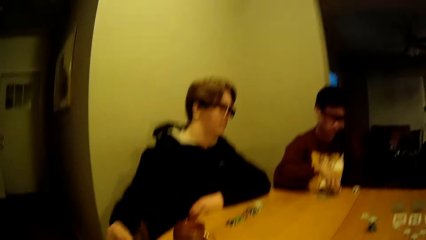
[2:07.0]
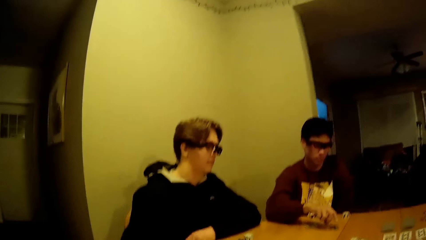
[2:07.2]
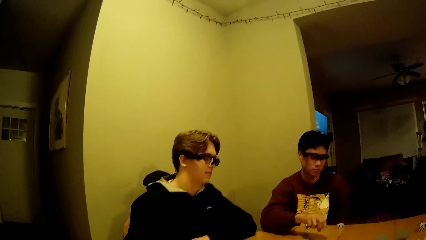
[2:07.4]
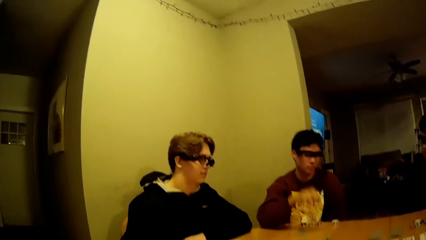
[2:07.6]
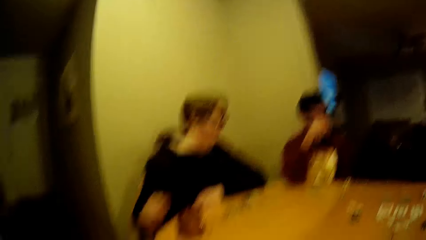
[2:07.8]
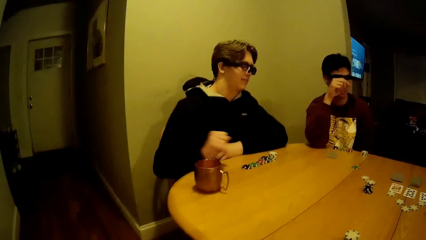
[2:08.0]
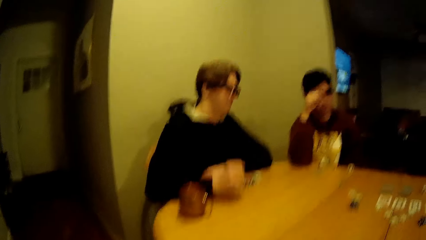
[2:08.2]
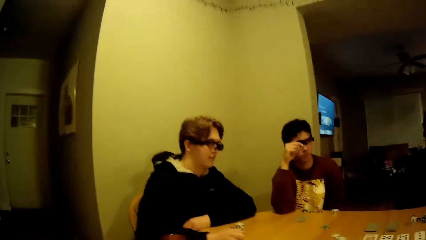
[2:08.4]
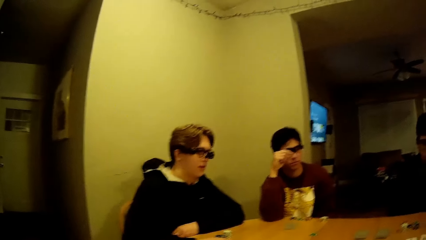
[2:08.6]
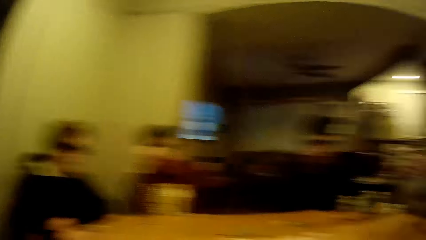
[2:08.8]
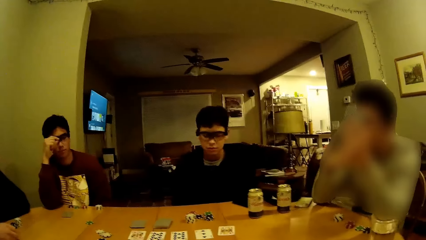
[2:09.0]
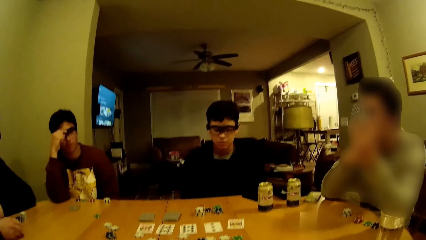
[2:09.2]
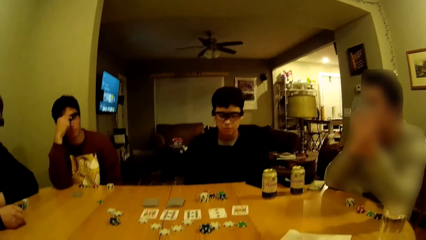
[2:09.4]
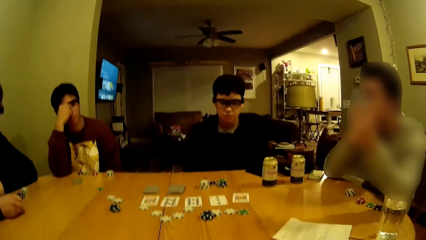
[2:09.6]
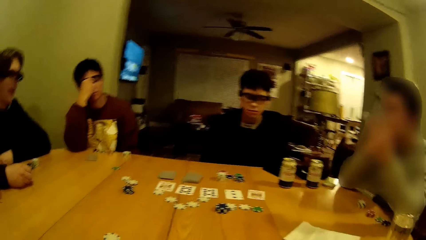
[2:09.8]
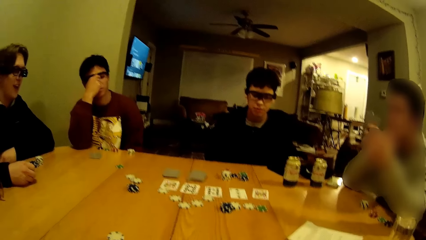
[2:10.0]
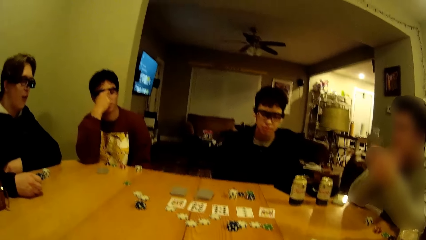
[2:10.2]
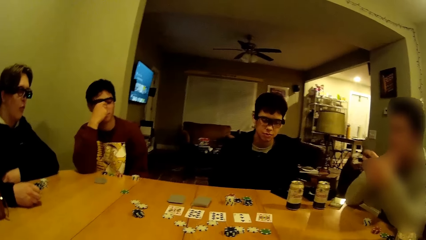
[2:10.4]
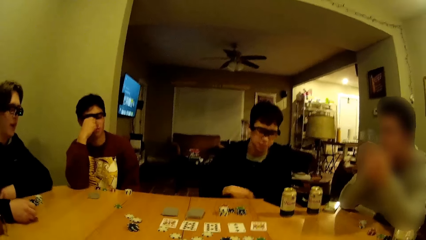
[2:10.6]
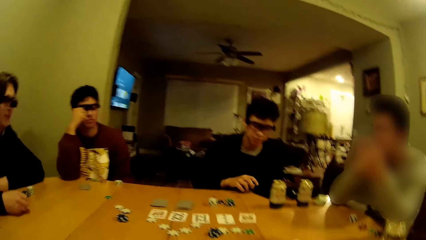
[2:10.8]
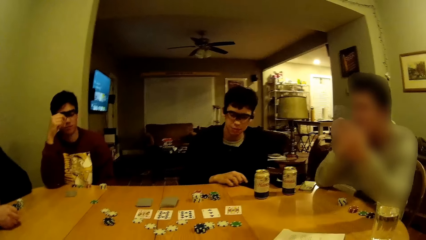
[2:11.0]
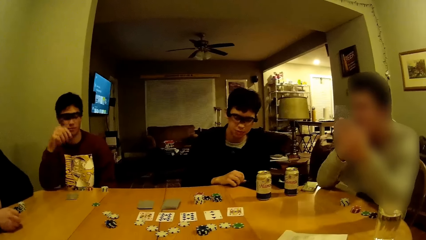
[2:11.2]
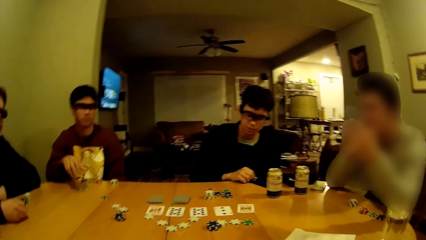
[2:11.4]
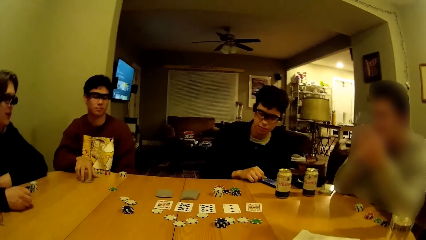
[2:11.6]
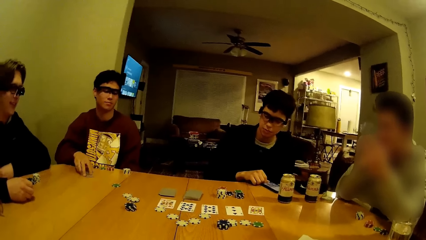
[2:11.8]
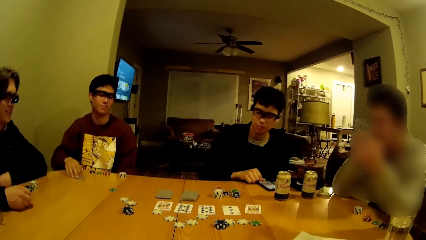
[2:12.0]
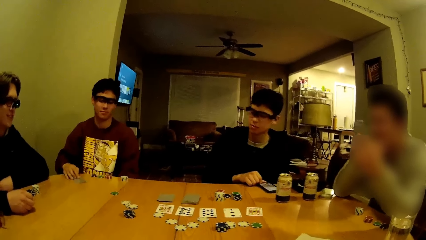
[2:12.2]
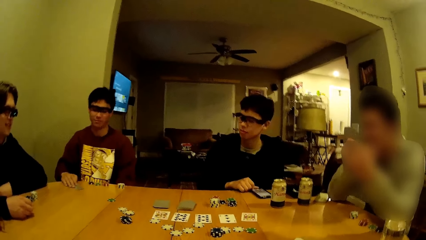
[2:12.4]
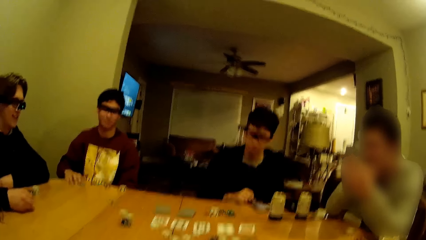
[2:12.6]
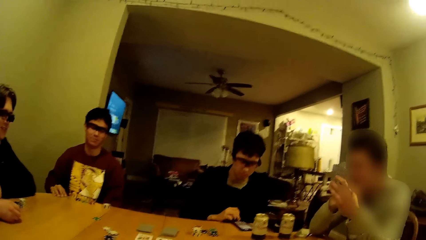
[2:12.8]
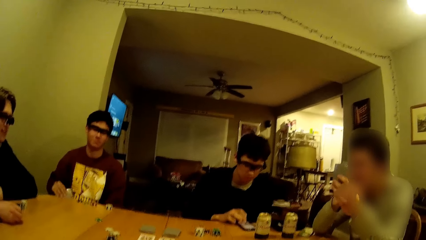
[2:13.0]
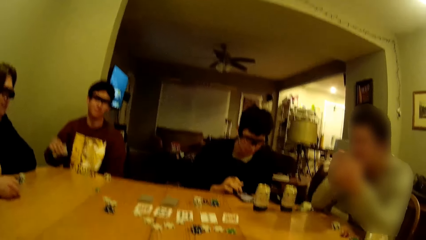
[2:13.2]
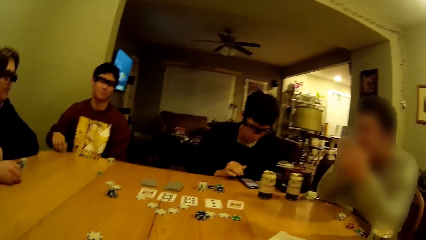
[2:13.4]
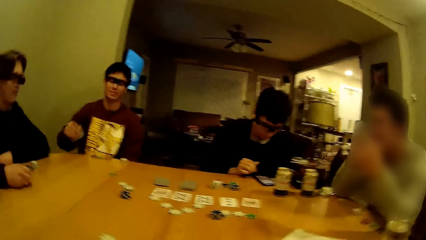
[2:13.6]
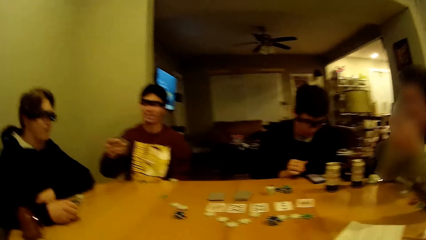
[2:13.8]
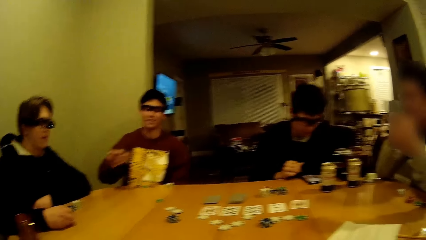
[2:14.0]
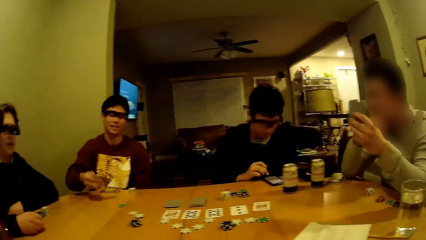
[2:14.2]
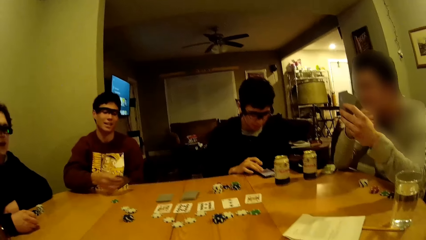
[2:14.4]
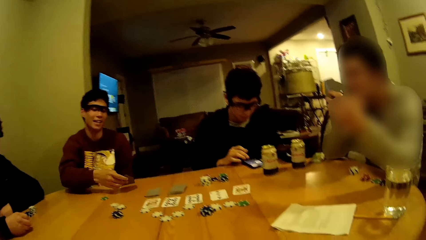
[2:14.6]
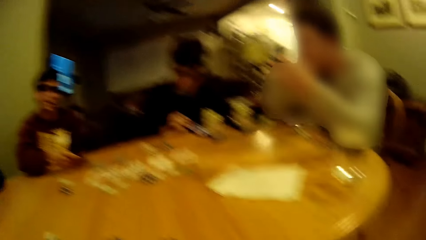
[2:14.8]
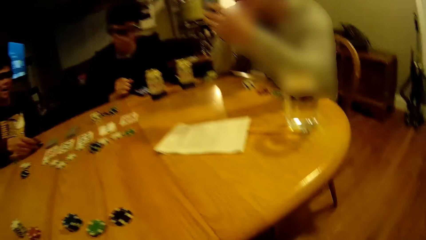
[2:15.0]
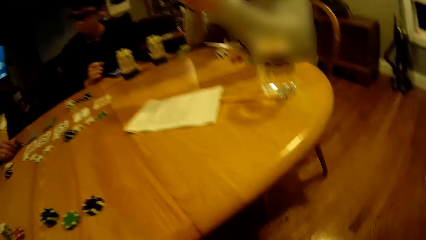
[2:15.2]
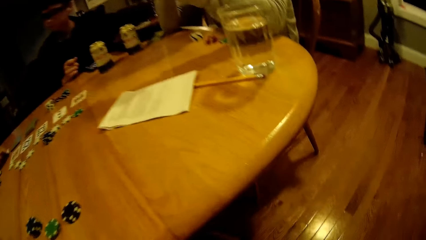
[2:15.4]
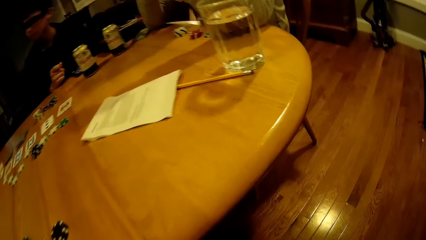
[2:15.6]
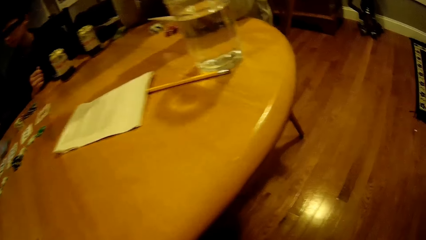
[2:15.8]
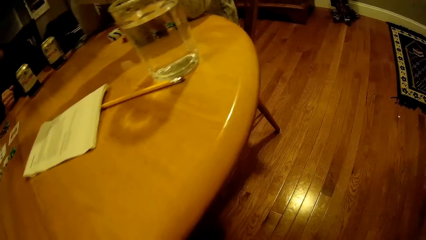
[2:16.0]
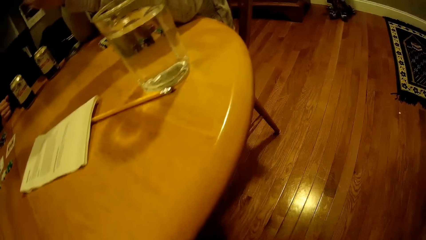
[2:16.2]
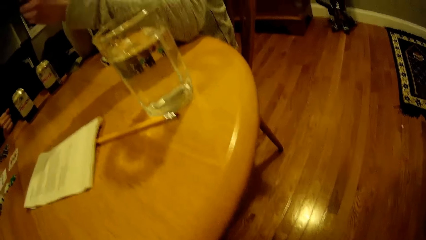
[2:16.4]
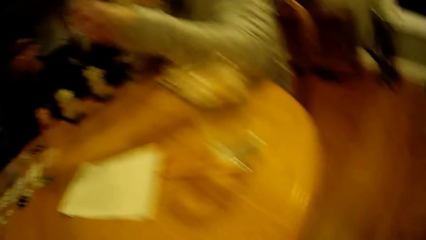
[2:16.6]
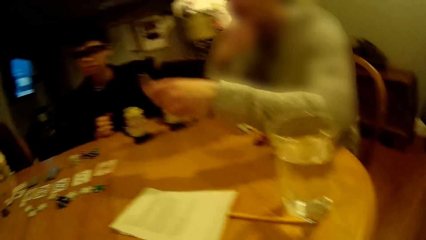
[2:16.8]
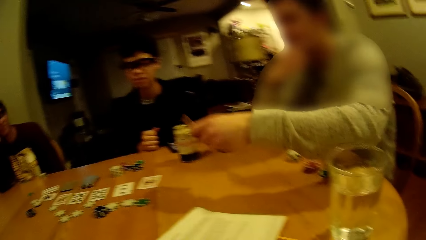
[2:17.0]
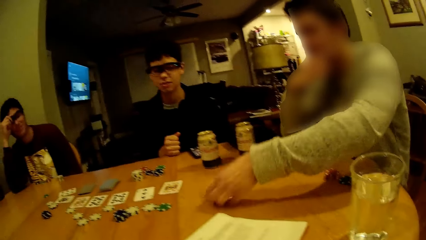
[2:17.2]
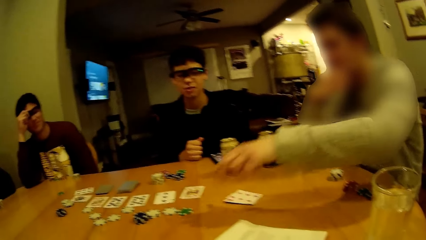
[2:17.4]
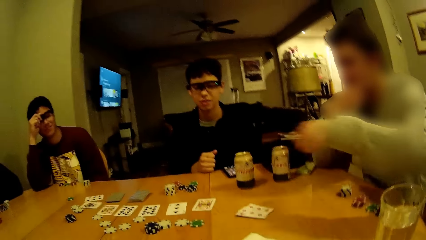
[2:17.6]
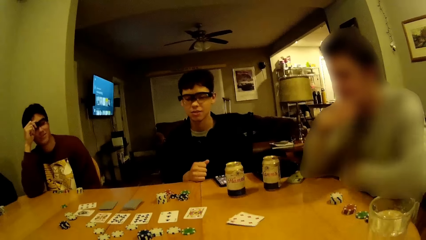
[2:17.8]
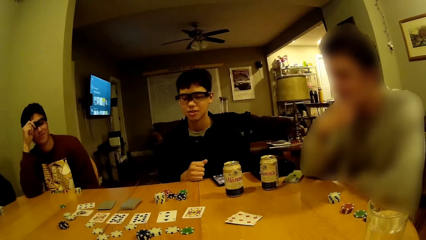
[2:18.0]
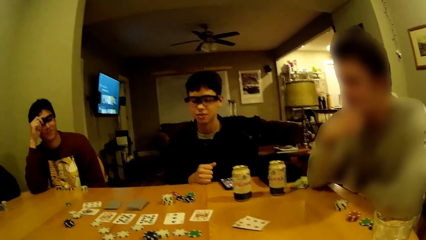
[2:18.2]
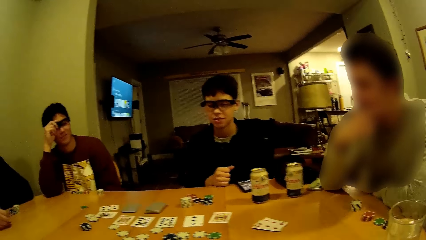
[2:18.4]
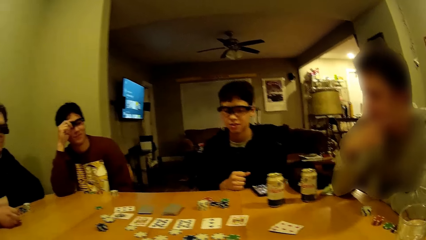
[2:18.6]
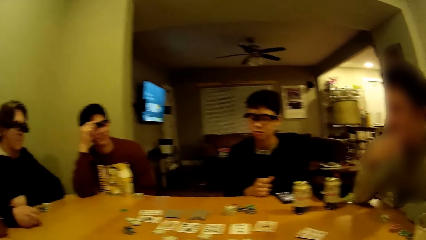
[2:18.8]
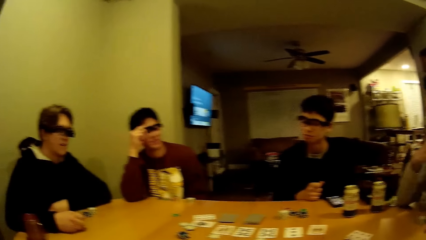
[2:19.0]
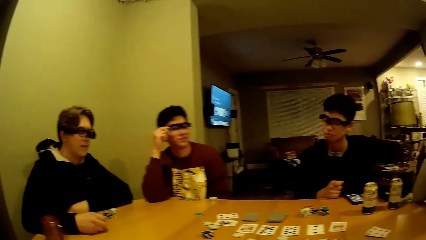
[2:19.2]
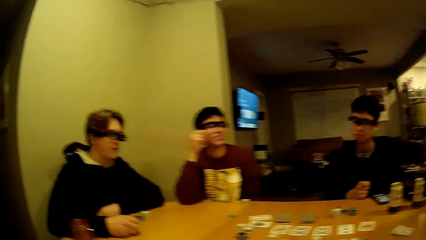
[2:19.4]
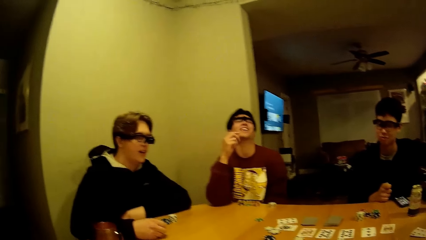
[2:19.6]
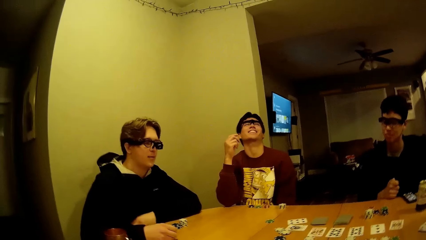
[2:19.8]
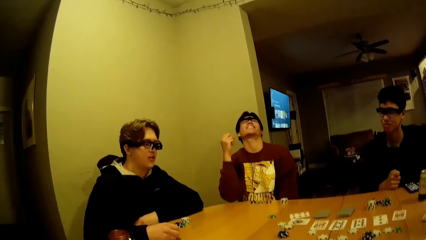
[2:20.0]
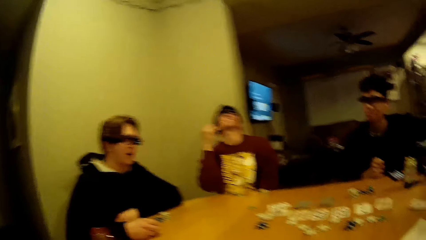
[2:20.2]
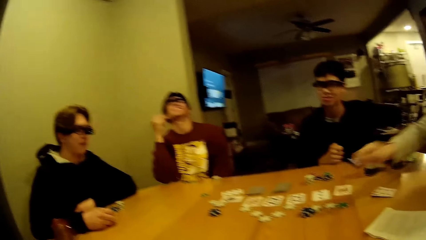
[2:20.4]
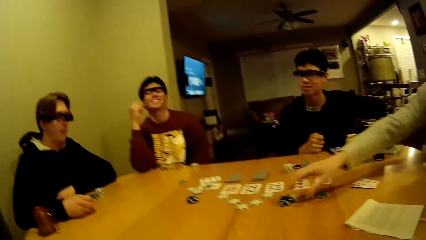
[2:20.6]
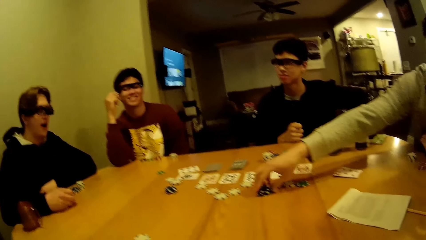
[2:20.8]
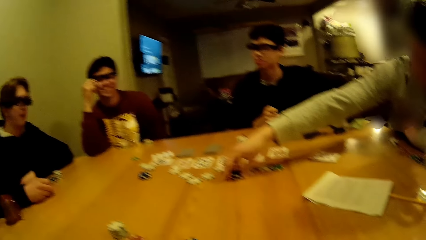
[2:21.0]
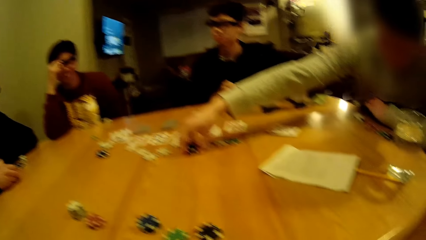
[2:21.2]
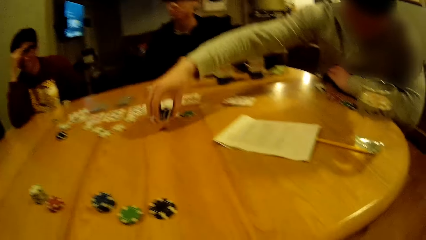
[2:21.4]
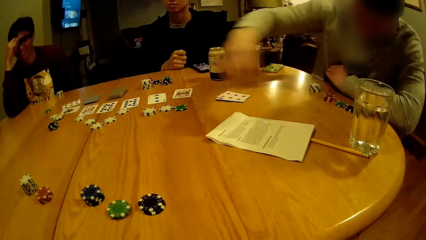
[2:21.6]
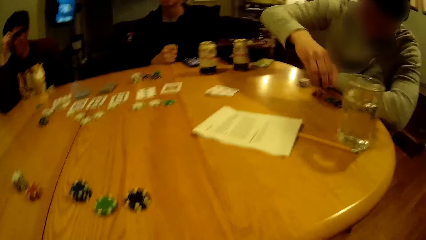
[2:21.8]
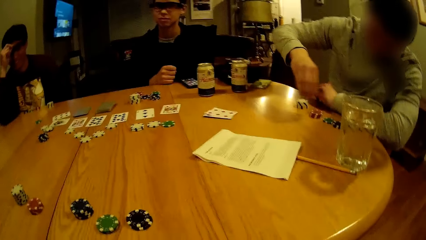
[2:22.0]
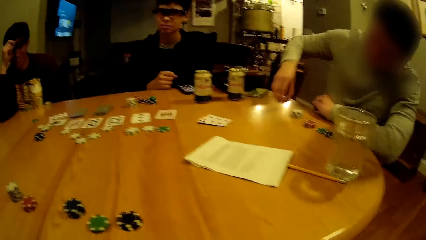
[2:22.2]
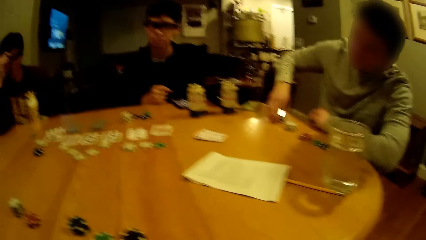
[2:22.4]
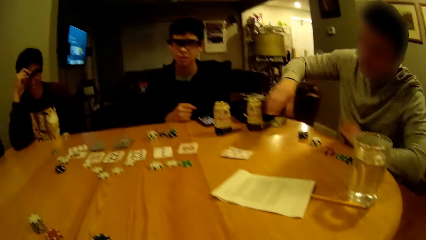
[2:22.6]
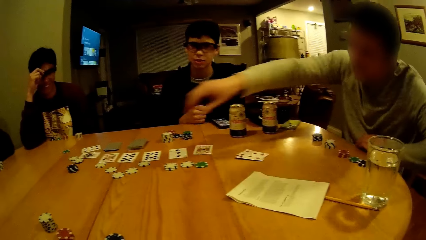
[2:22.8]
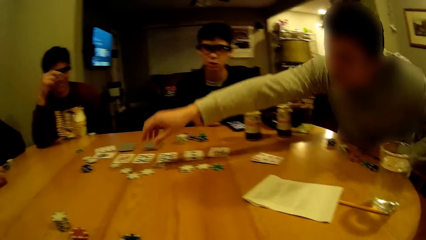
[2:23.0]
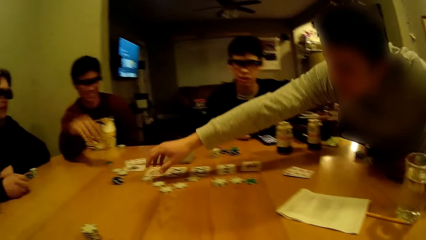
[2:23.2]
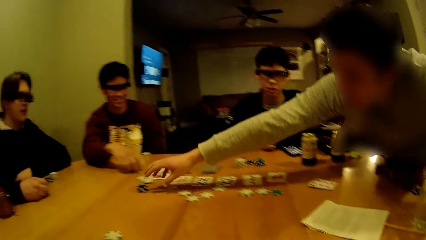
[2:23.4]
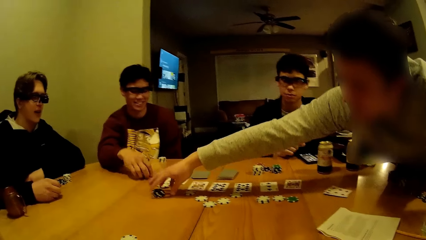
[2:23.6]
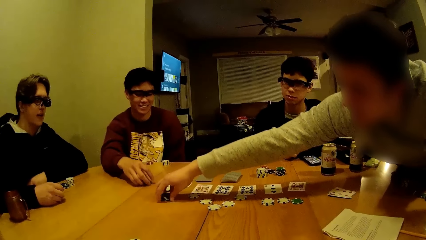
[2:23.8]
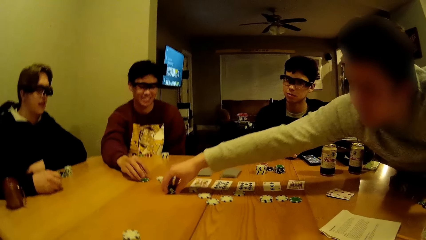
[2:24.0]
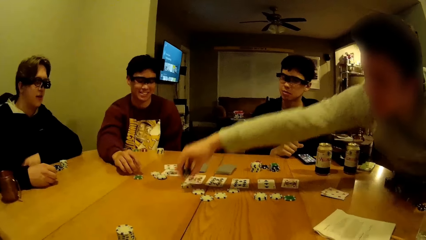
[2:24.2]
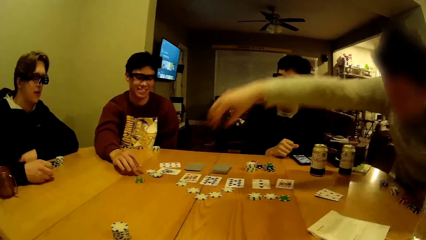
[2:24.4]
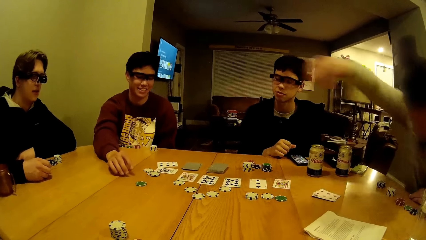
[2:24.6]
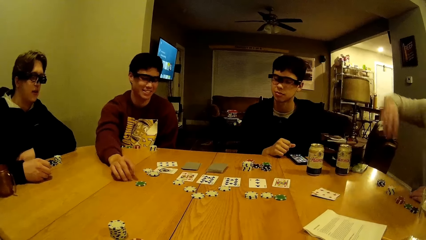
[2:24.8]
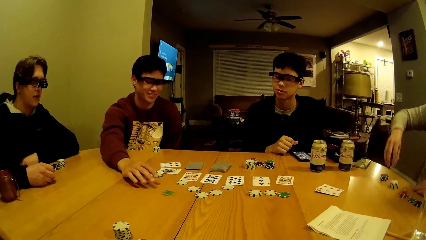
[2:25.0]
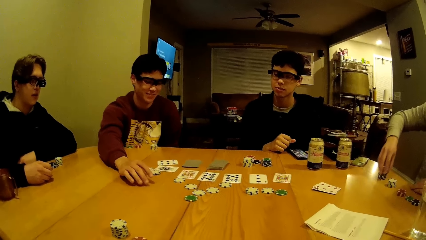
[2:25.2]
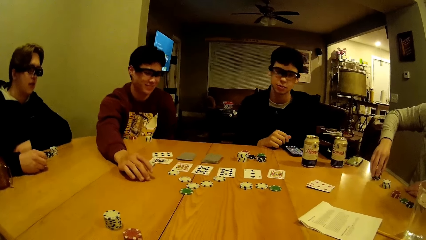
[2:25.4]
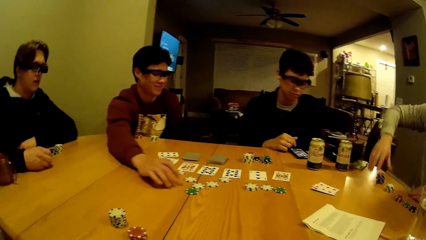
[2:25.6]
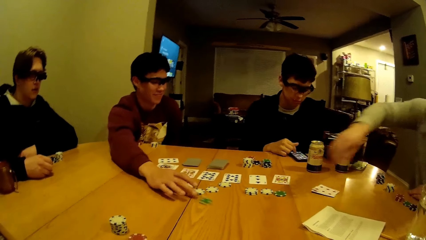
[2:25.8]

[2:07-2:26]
The camera wearer gestures with his hand. A man throws some poker chips on the table with his right hand. Another man puts his hand on the table. A third man operates a phone on the table with his right hand. The first man picks some cards from the table with his right hand and moves the cards on the table. The first man drops the cards on the table with his right hand. The camera wearer looks under the table. A fourth man drops some cards from the table with his left hand. The fourth man places his left elbow on the table. The fourth man picks the poker chips on the table with his right hand. The fourth man drops the poker chips on the table with his right hand. The fourth man picks the poker chips on the table with his right hand. The first man pushes a poker chip on the table with his right hand. The fourth man puts the chips on the table.
